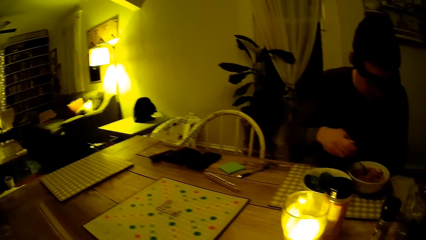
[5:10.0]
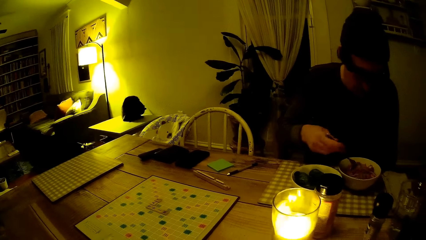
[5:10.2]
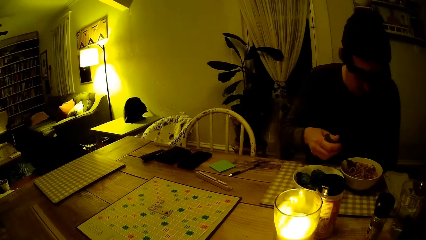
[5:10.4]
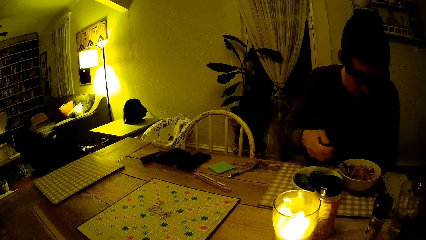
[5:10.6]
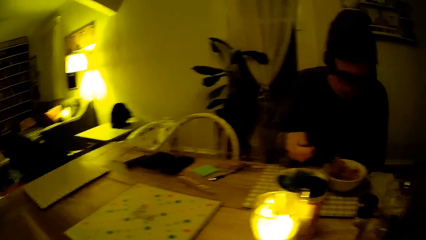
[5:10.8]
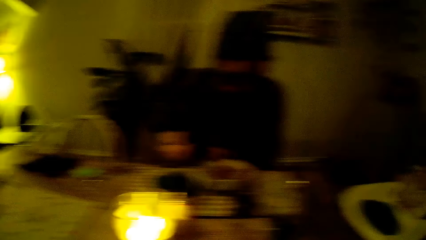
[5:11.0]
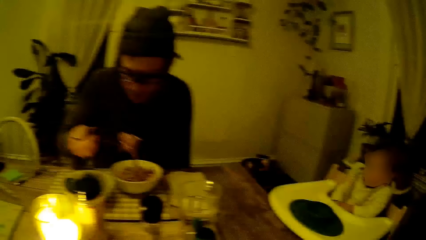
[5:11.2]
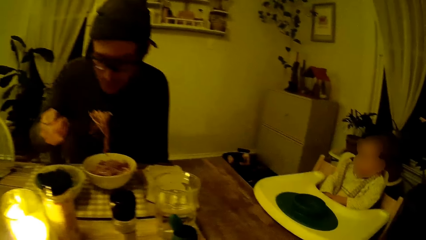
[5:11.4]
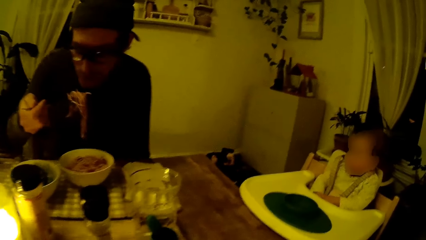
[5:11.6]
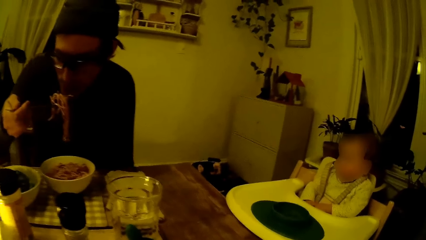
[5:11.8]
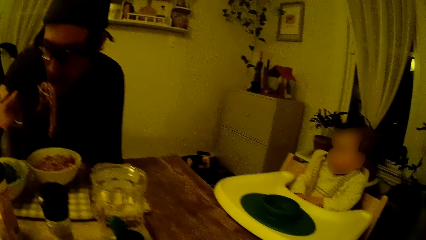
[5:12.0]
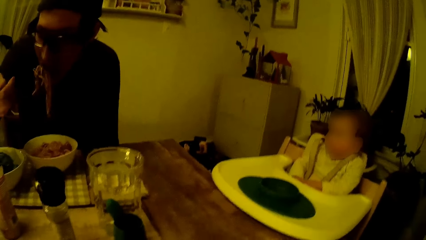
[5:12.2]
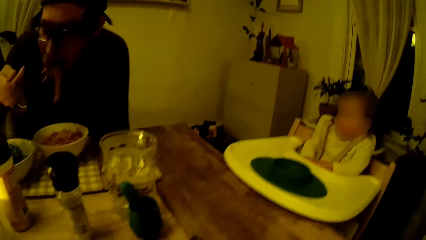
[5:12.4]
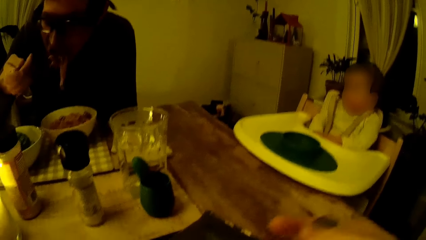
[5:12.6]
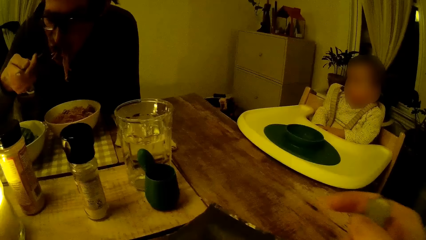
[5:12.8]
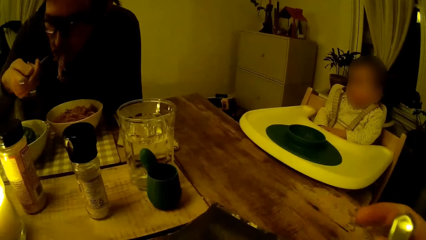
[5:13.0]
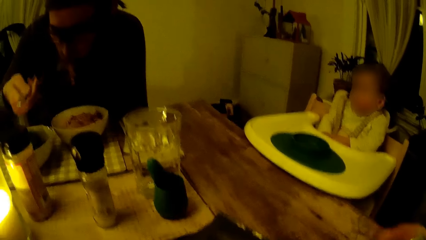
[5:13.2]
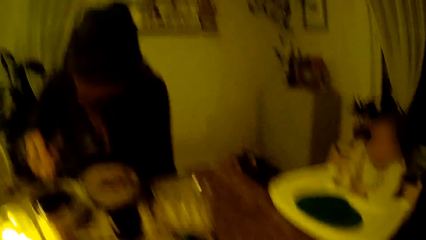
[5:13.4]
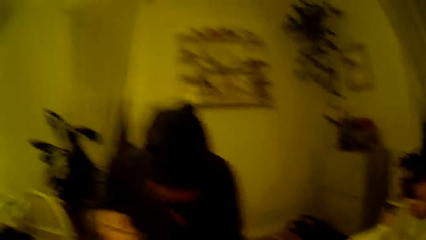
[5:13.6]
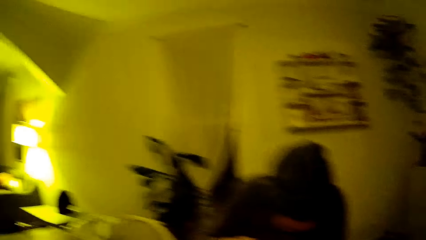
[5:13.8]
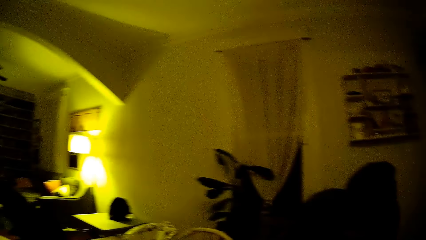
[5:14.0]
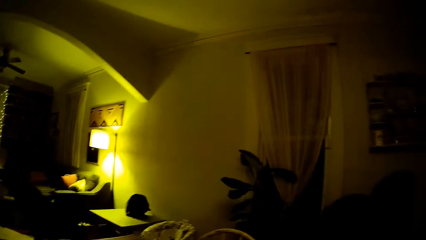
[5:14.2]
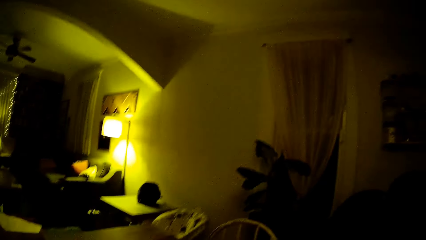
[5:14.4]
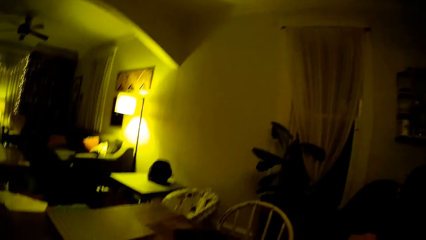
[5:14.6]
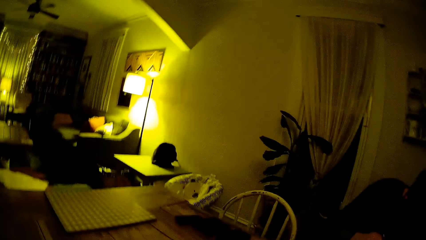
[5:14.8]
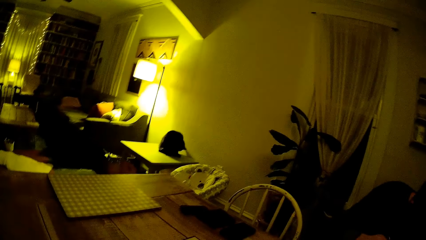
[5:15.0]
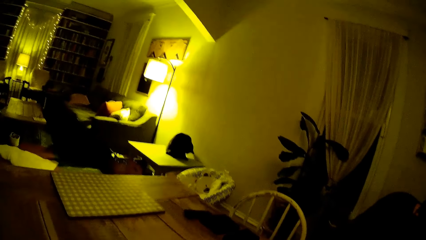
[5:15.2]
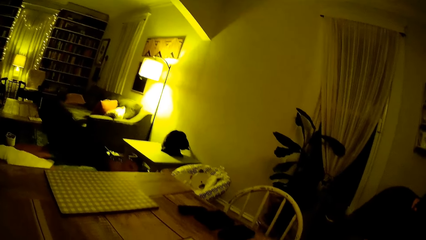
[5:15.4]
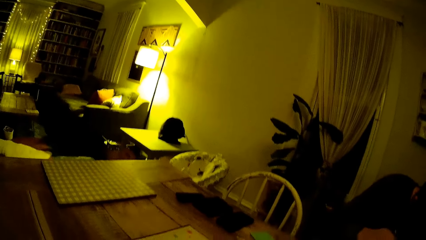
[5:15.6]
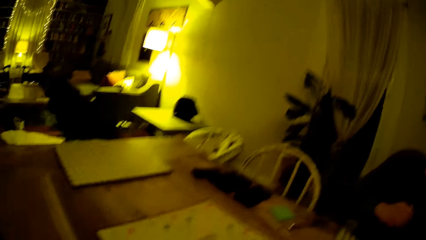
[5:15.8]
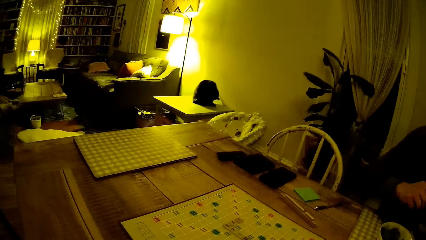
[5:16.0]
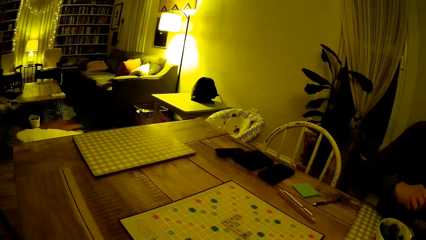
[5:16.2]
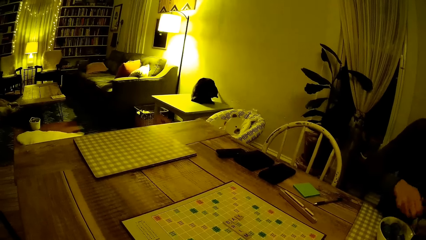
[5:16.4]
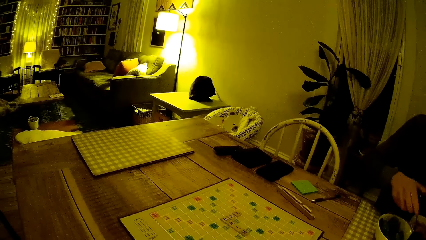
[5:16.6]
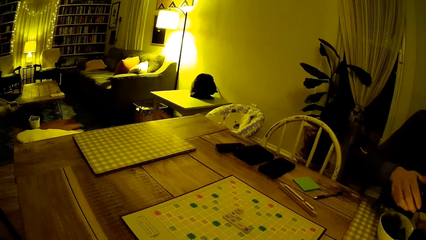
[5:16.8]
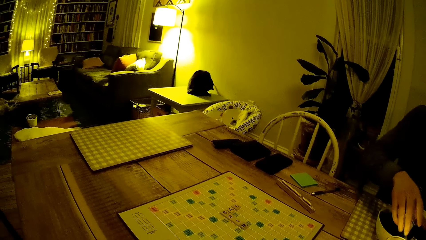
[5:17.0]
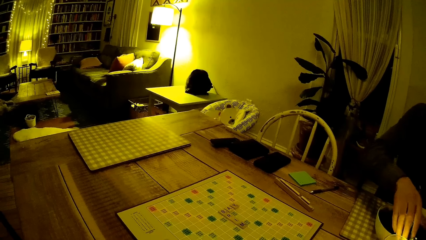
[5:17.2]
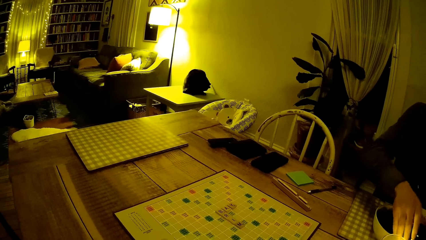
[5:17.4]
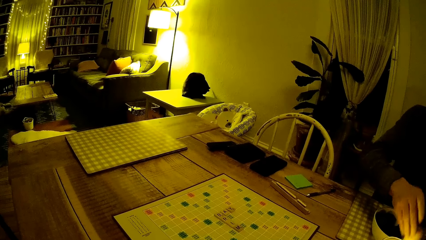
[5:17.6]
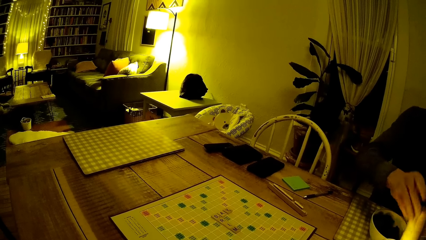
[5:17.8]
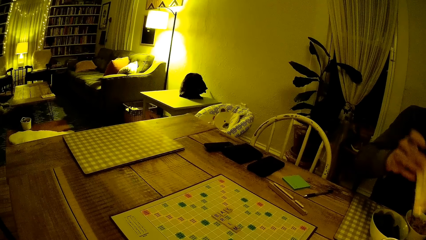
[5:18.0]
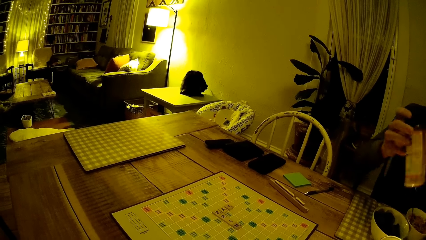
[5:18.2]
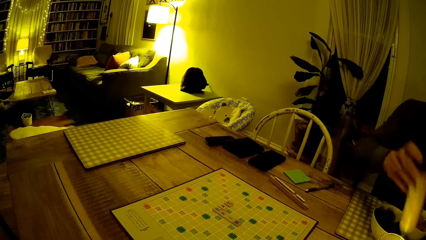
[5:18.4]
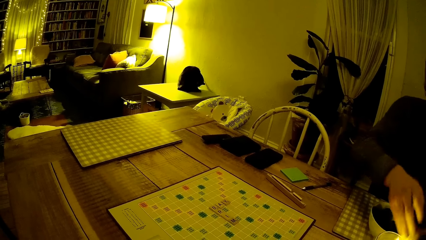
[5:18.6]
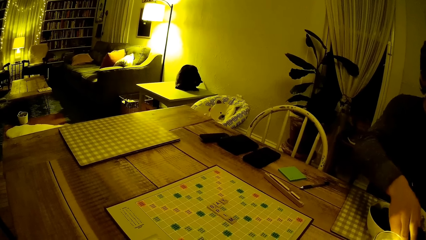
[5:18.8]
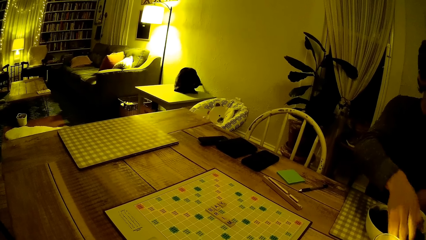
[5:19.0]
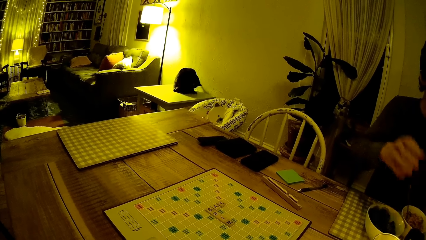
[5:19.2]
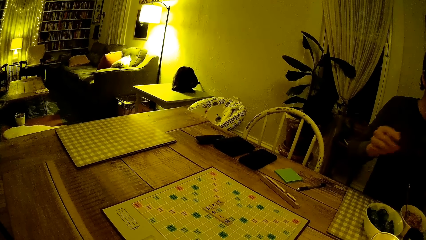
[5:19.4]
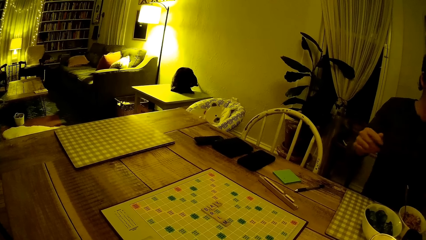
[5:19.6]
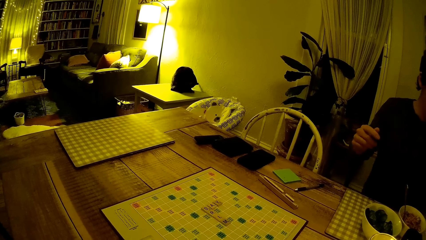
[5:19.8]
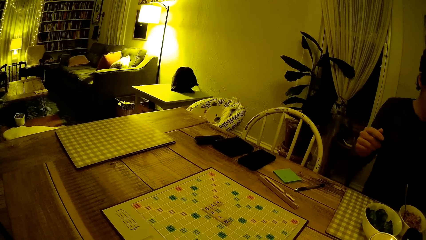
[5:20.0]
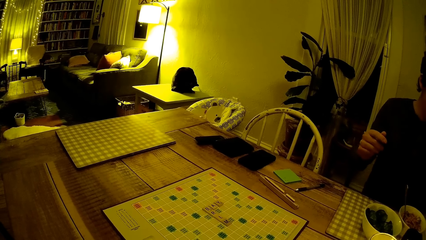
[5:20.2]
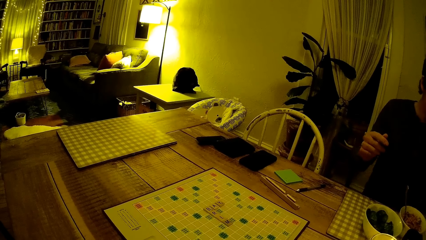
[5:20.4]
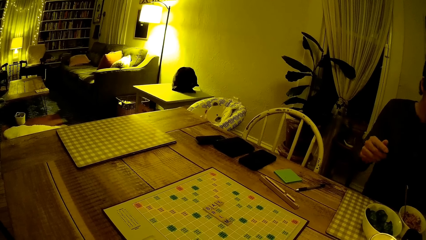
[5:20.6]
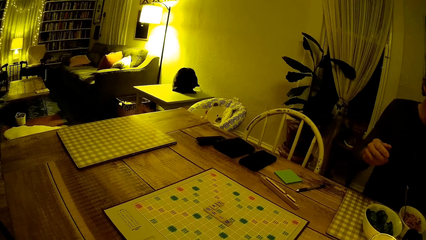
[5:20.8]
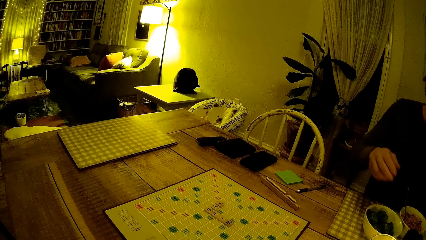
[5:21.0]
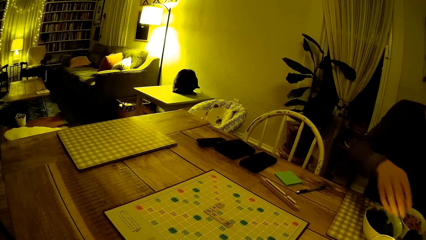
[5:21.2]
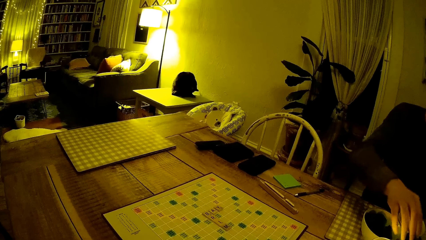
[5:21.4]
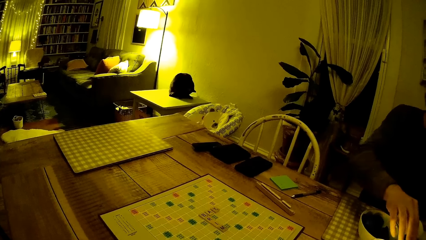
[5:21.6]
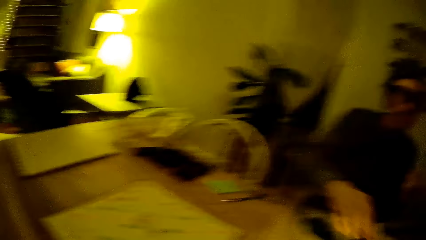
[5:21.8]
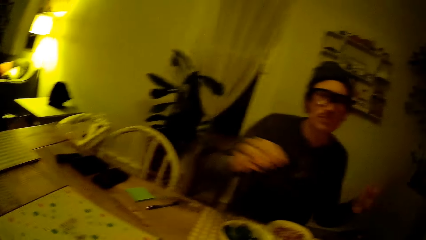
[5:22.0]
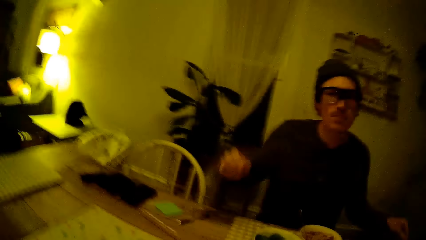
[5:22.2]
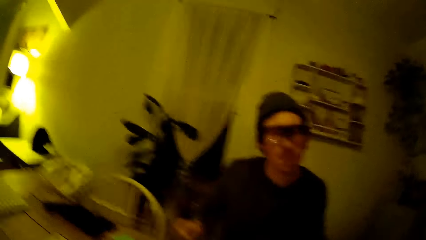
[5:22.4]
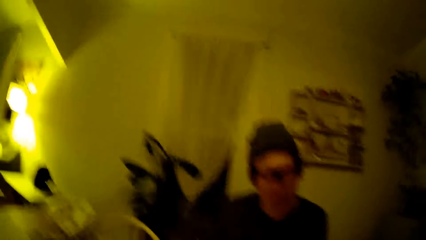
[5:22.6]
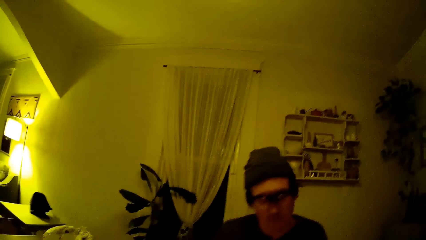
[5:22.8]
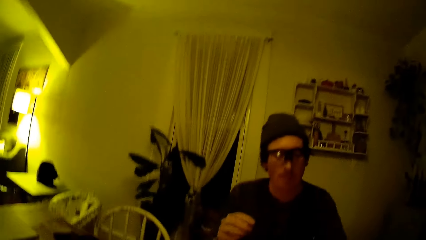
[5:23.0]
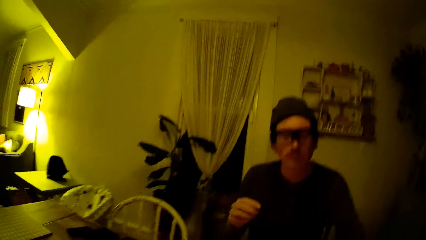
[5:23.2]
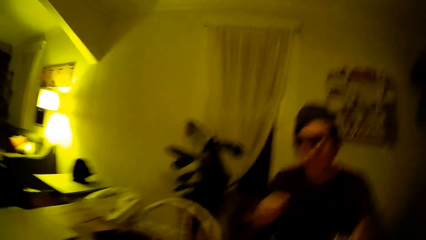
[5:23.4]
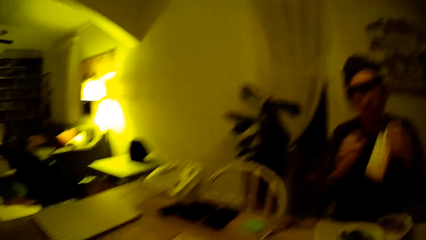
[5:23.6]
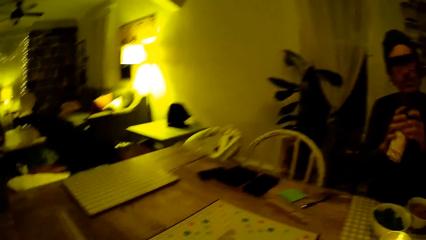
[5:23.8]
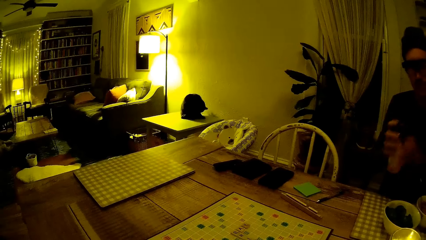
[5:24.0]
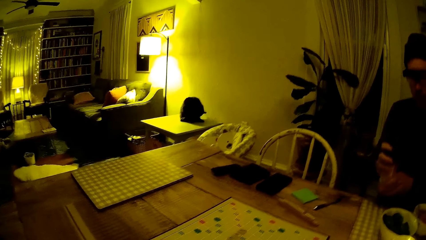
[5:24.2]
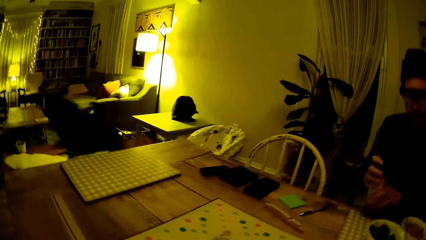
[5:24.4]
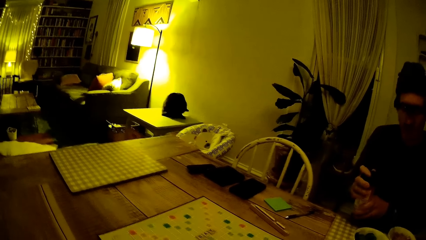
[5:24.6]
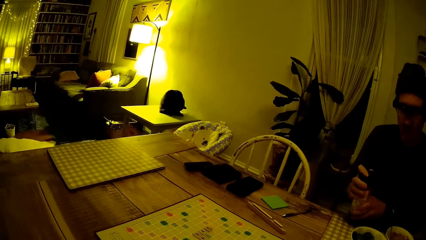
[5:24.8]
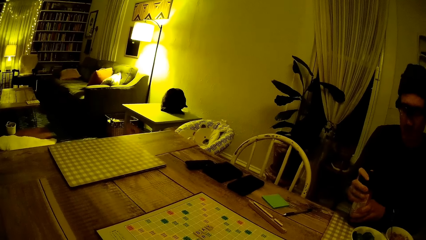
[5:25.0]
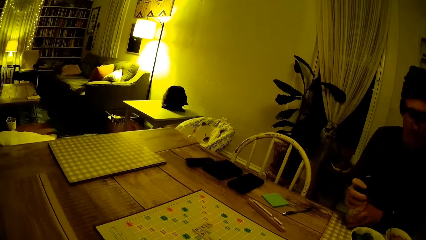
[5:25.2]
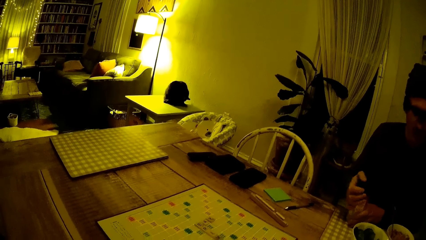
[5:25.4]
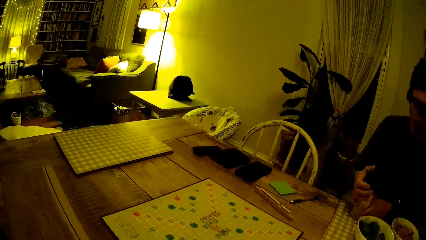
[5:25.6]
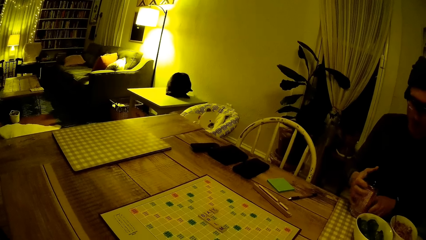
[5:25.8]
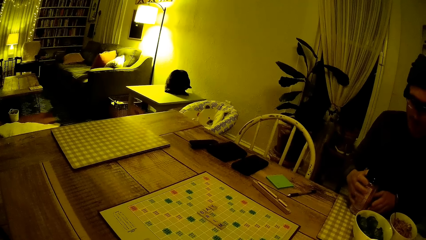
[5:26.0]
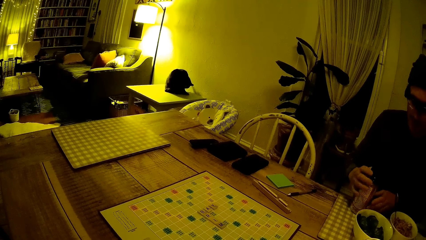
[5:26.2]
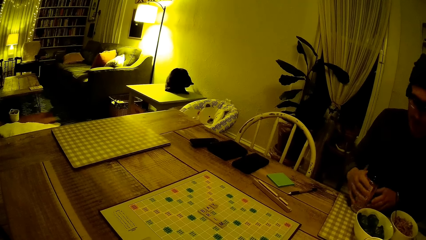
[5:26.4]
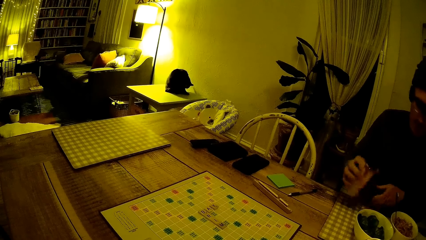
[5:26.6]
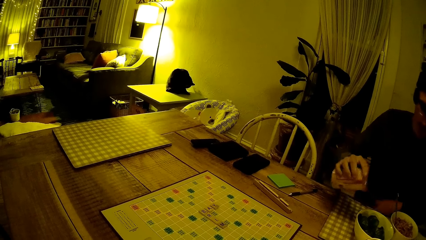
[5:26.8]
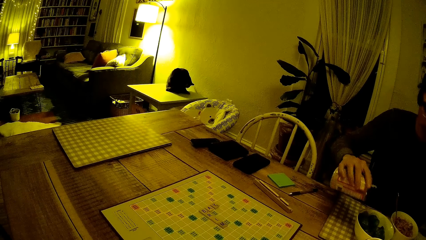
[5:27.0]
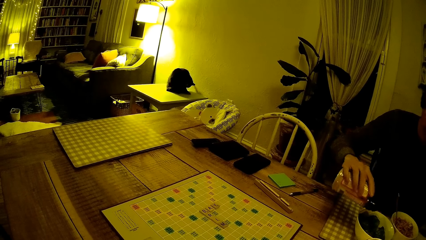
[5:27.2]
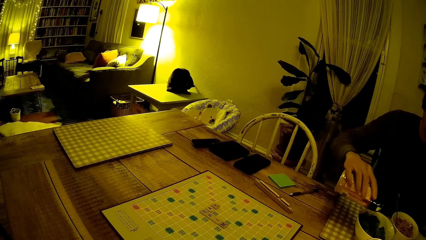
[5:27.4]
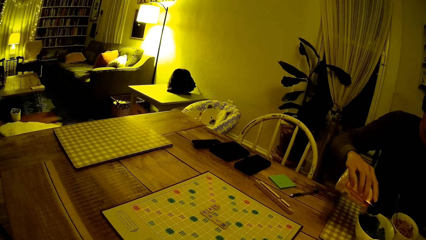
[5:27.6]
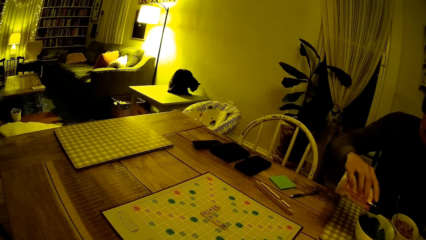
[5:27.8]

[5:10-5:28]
The man takes food from the plate with the spoon and eats the food. The camera wearer moves the hand. The man stretches the hand over the table. The man picks up a container on the dining table with his right hand. The man keeps the container on the dining table. The man stretches the hand over the table. The man picks up the container on the table with his left hand. The man collects the container with his right hand from his left hand. The man opens the container. The man pours some content of the container into a plate of food in front of him.
